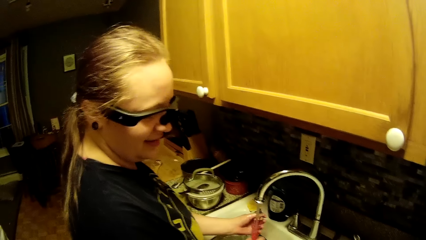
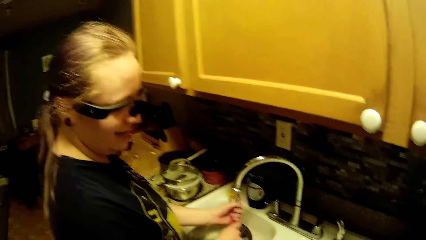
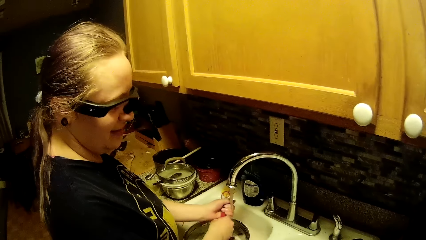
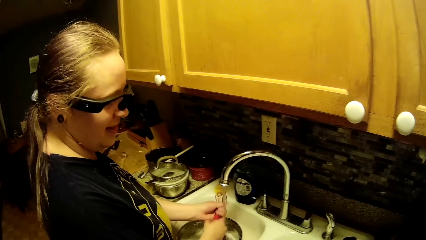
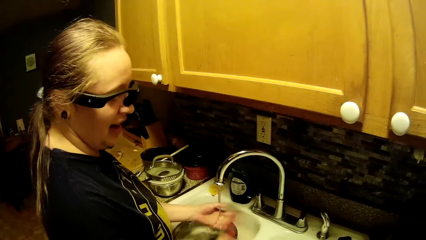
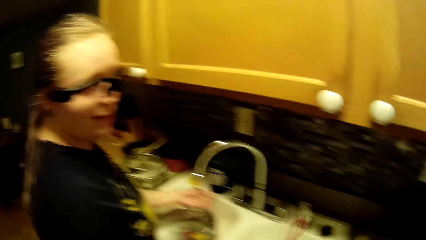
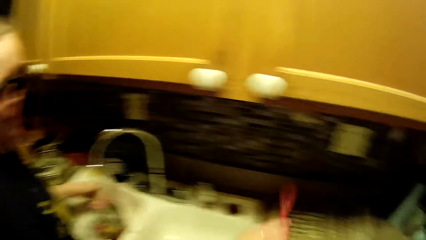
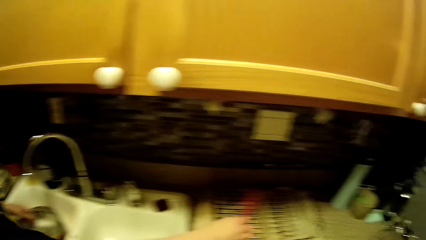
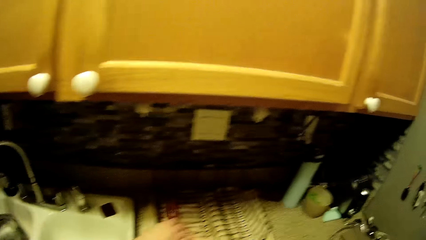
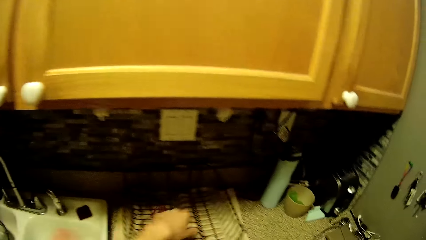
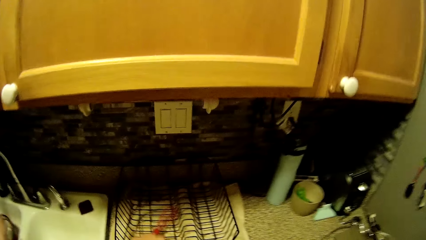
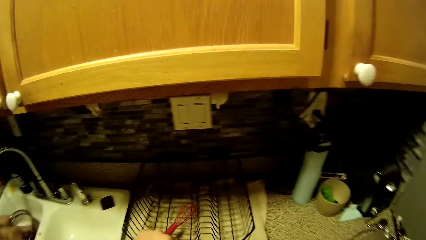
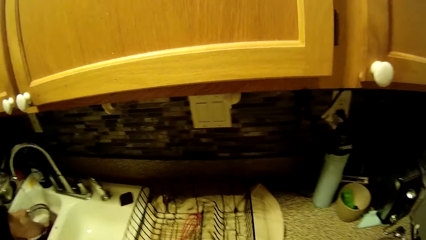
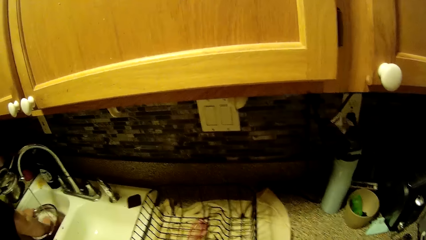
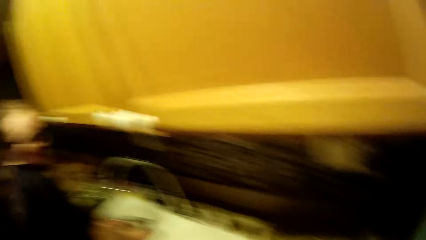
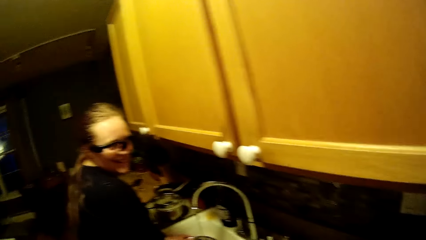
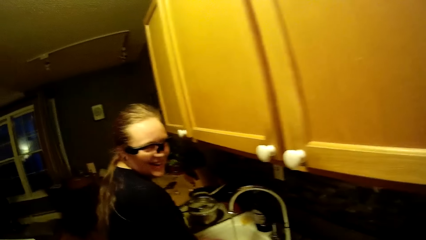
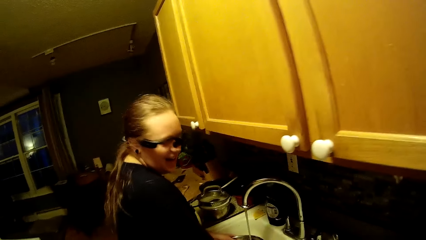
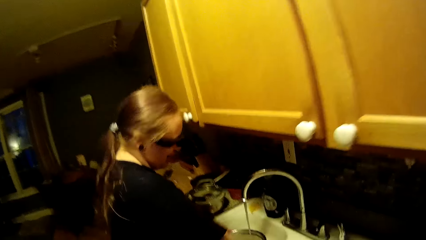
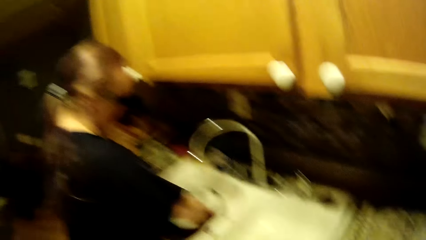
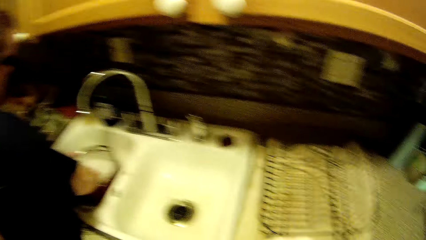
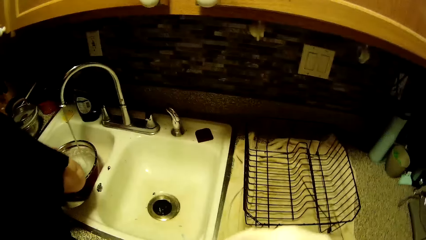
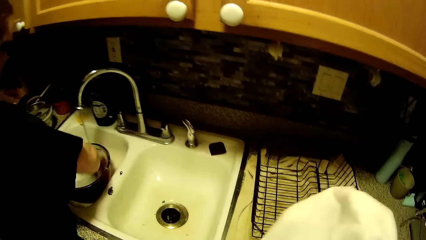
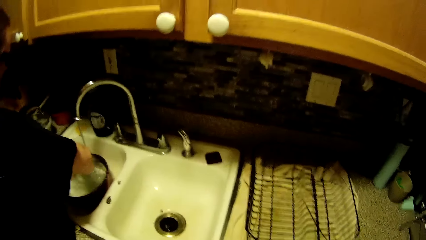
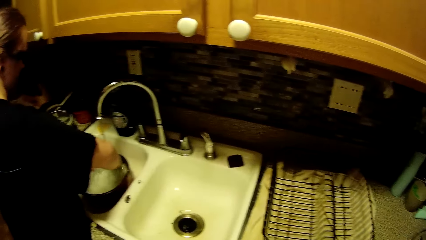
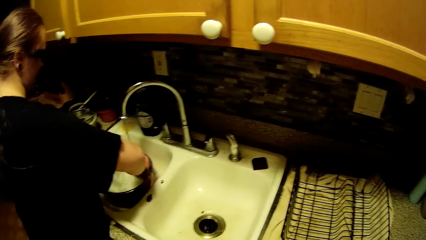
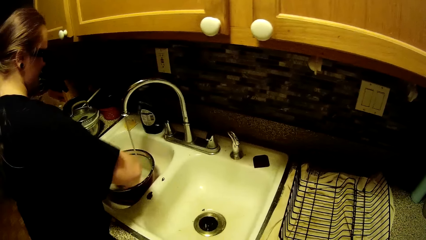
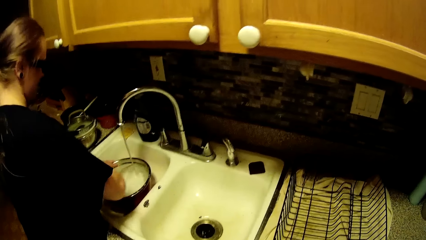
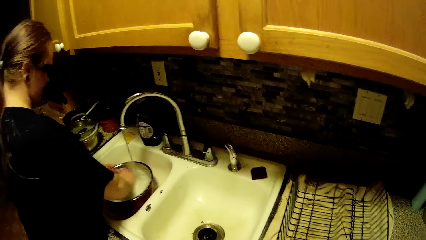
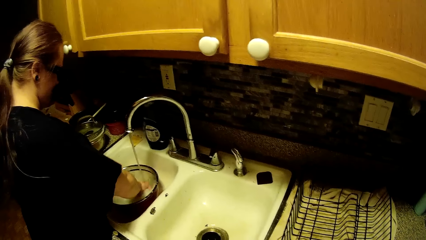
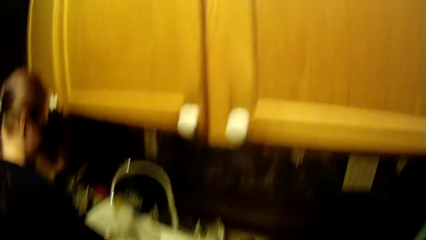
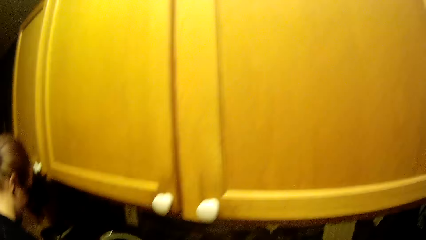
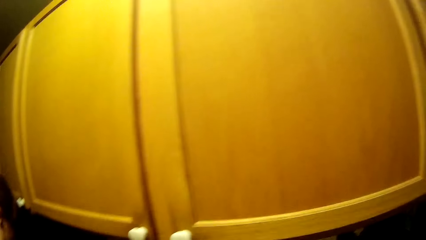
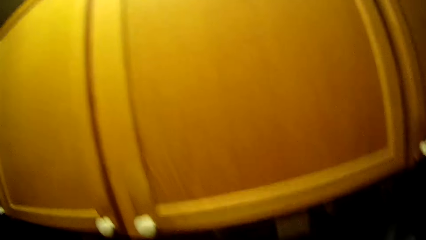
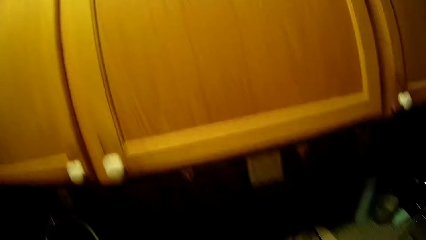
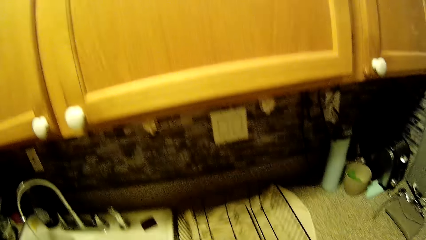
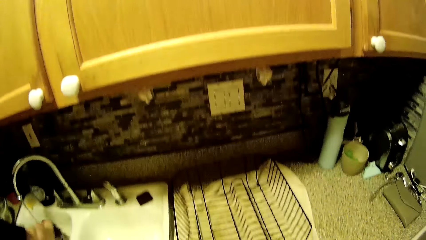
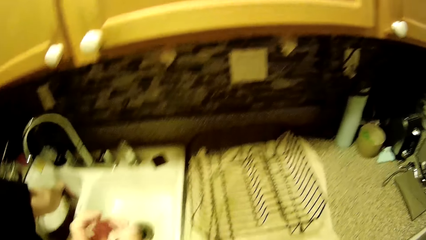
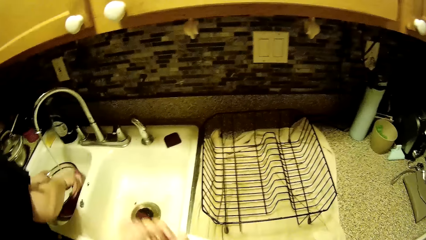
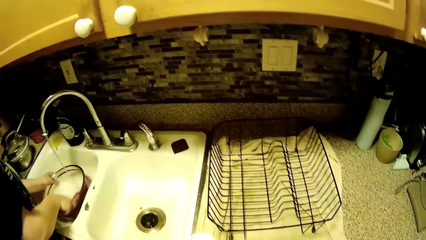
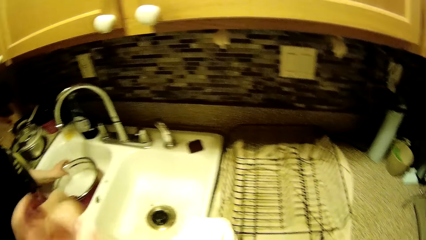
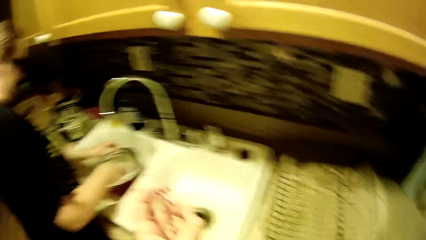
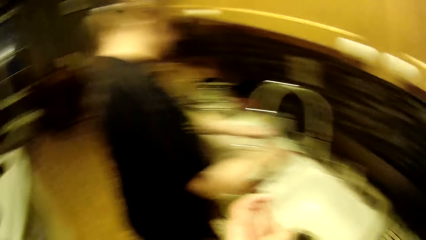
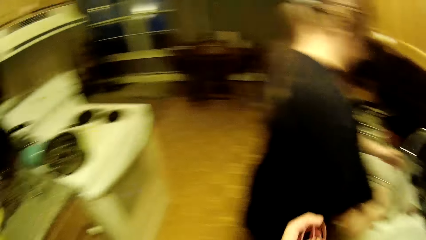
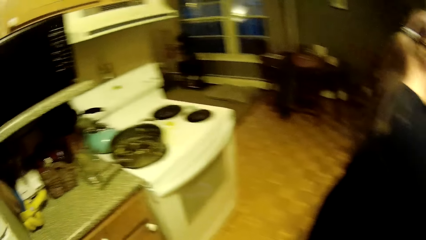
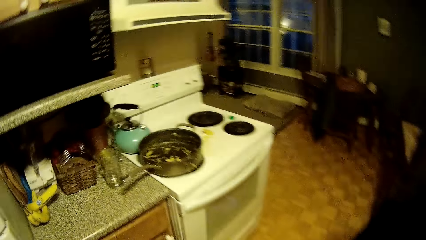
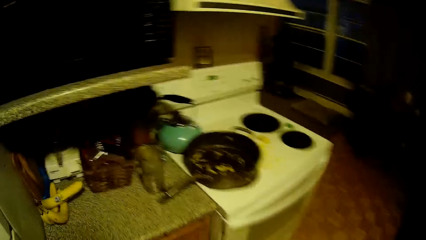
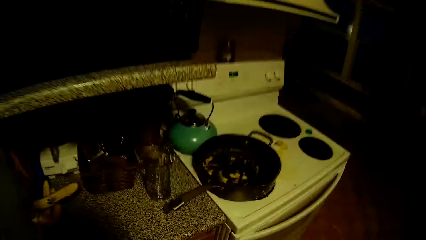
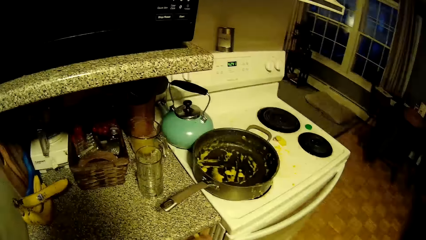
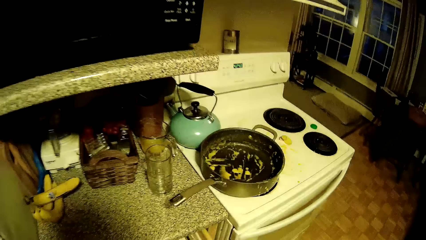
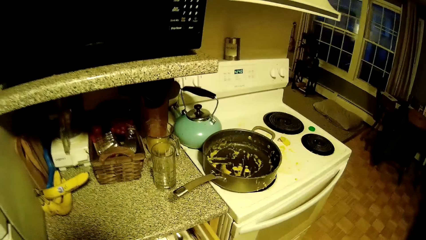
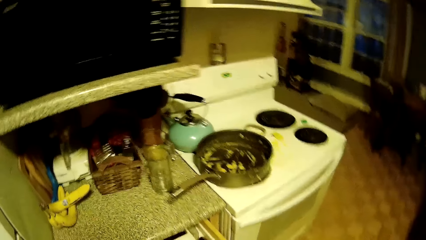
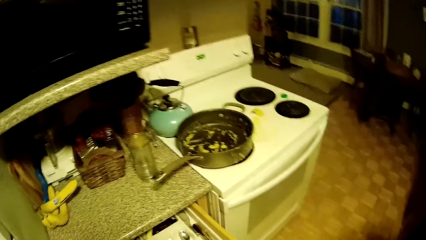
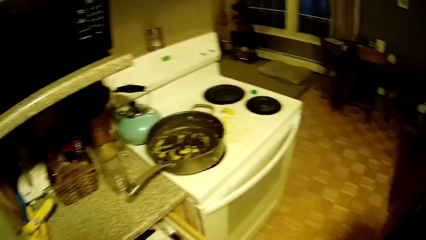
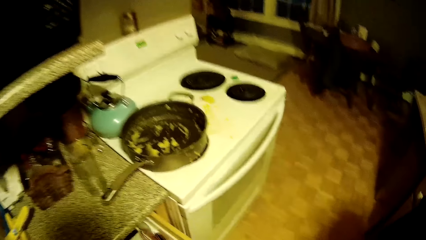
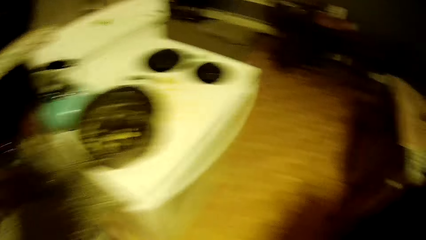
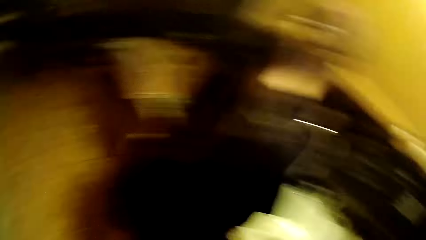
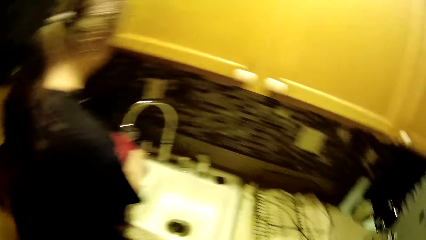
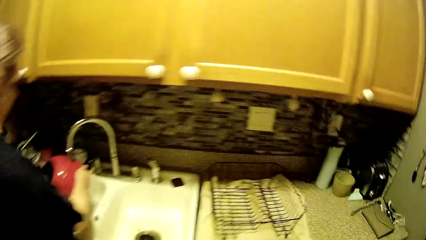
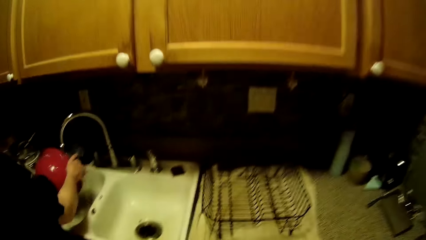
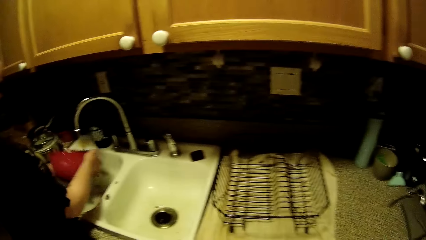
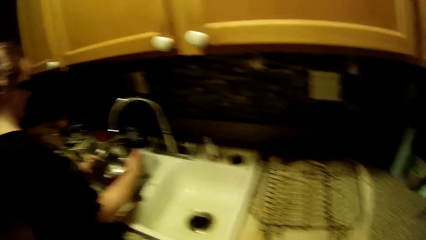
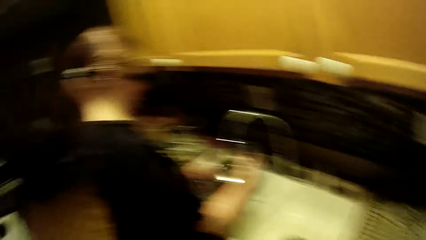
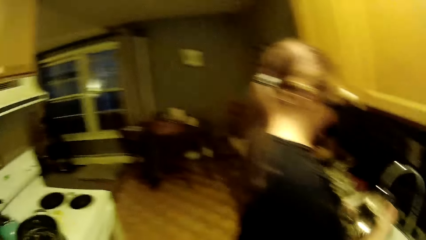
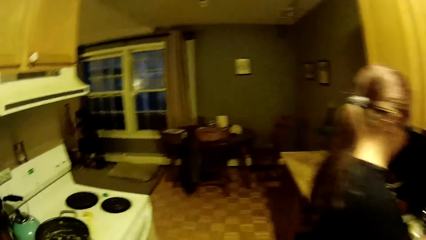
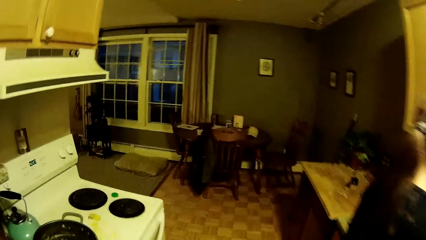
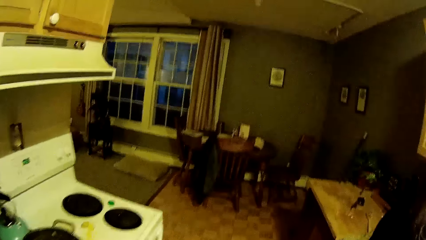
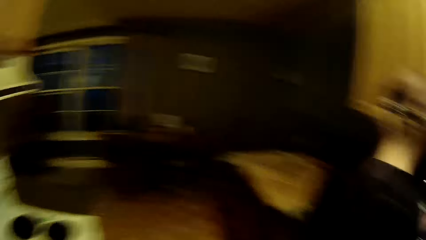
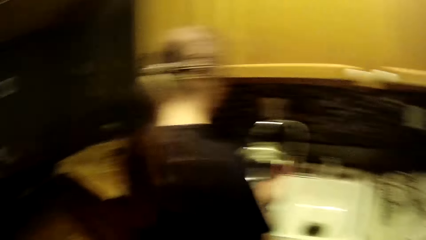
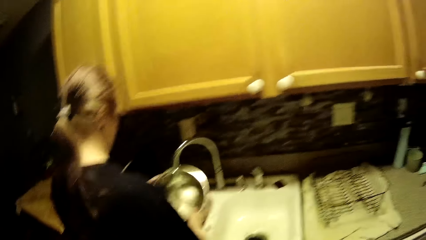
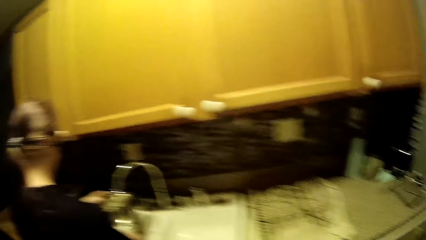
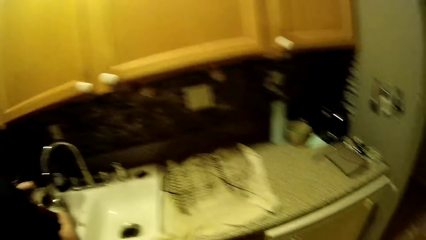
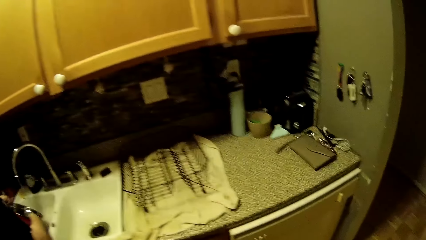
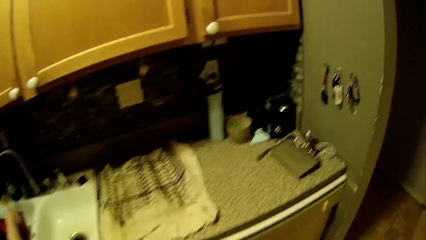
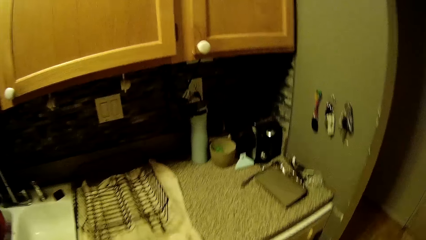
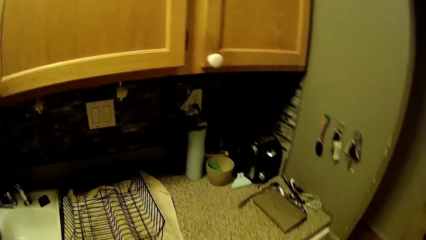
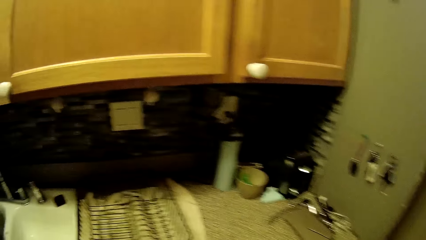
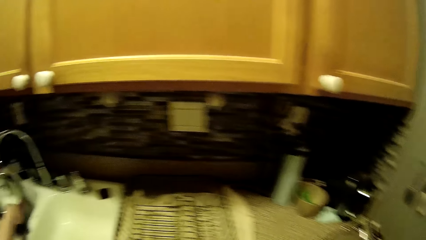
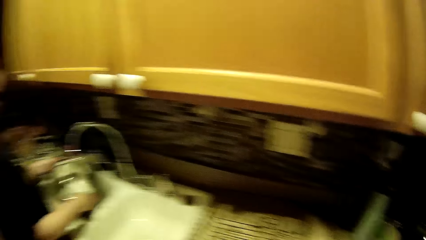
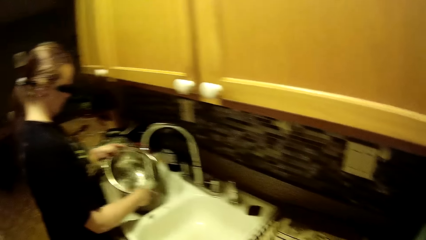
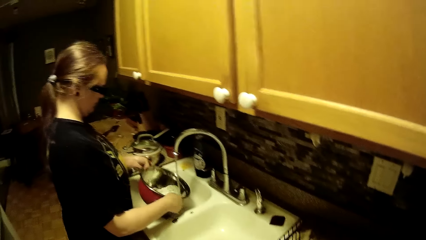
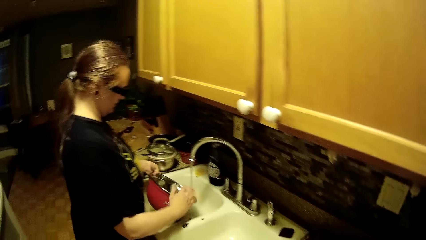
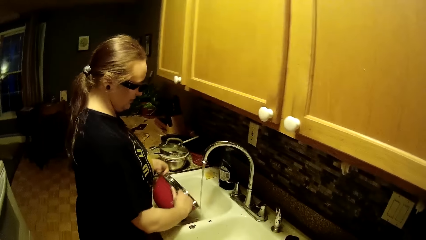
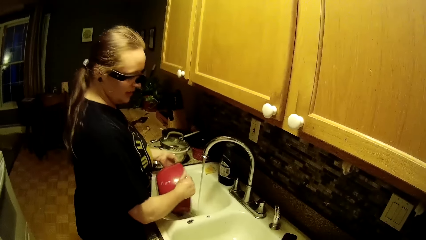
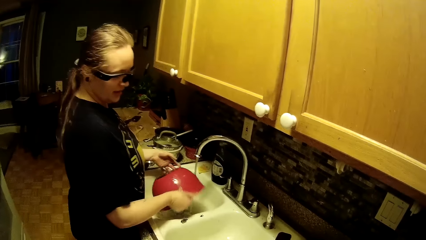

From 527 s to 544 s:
The woman places the whisk onto the dish drainer with her right hand. The camera wearer picks the whisk from the dish drainer with his left hand. The woman washes a dish in both hands in the left sink bowl with a sponge. The camera wearer moves the rack. He wipes the whisk with the towel in his right hand. He moves. He pulls a kitchen drawer with his right hand. He drops the whisk into the kitchen drawer with his right hand. The woman rinses the dish in both hands under the faucet.
